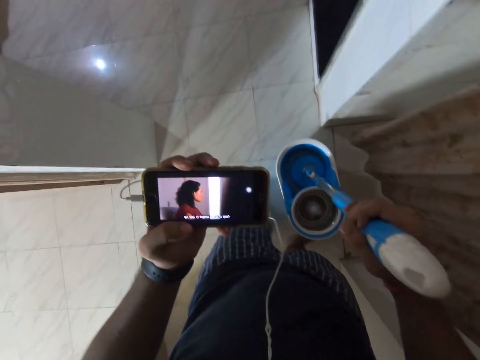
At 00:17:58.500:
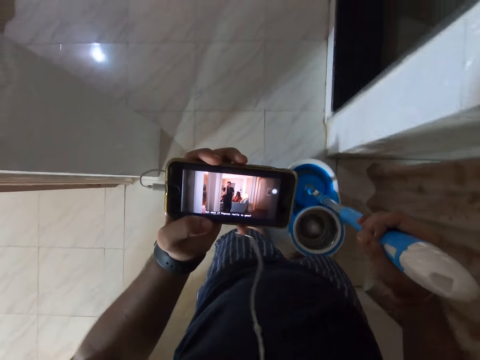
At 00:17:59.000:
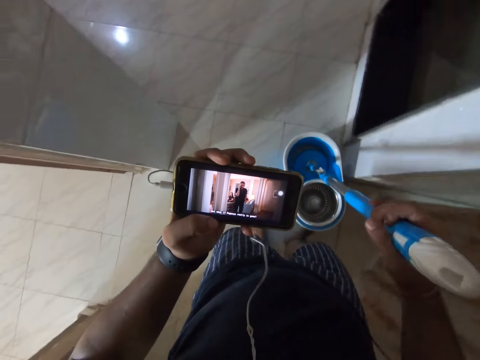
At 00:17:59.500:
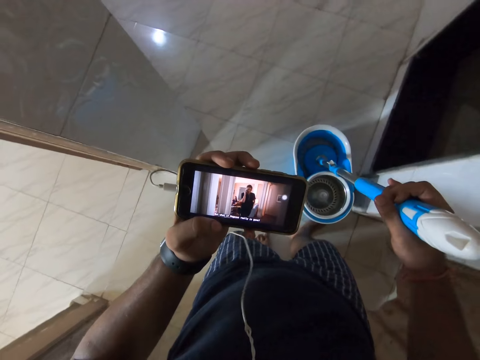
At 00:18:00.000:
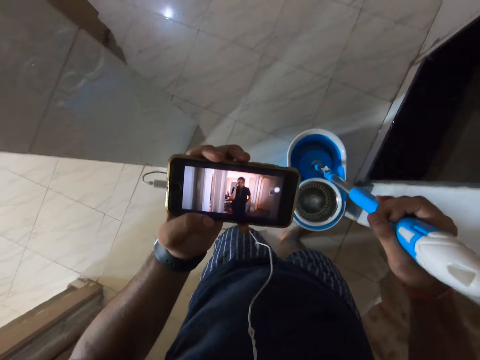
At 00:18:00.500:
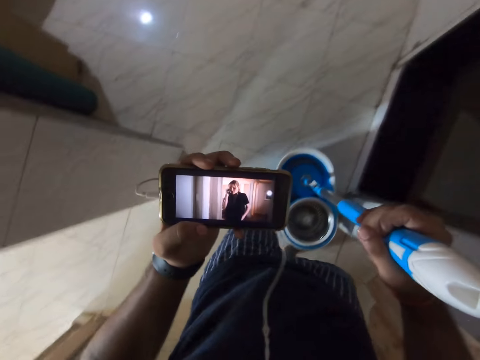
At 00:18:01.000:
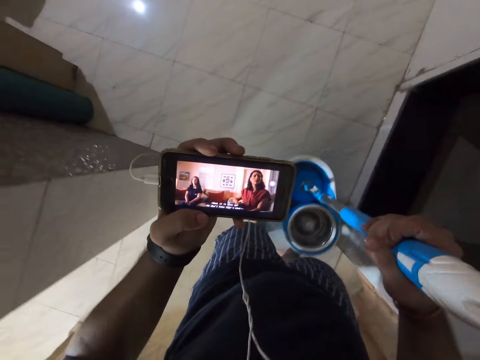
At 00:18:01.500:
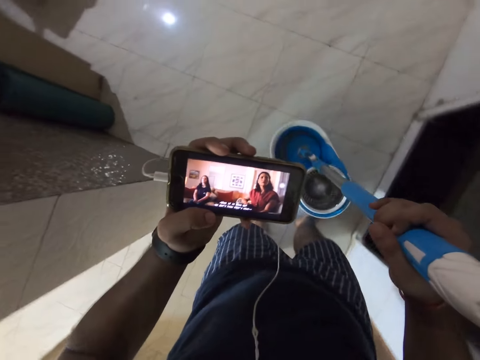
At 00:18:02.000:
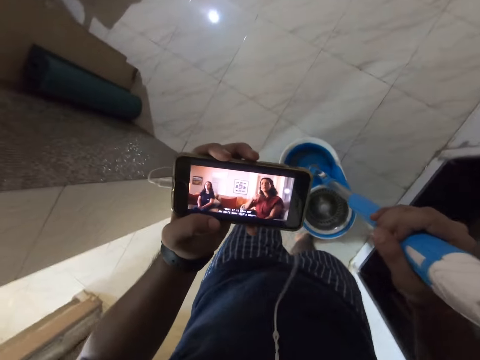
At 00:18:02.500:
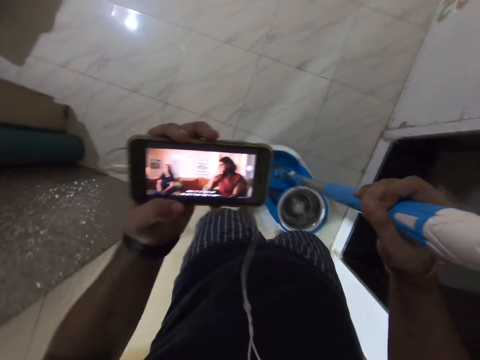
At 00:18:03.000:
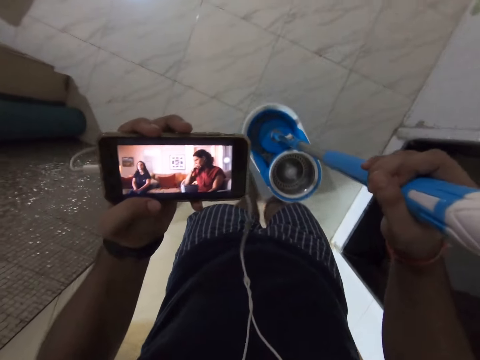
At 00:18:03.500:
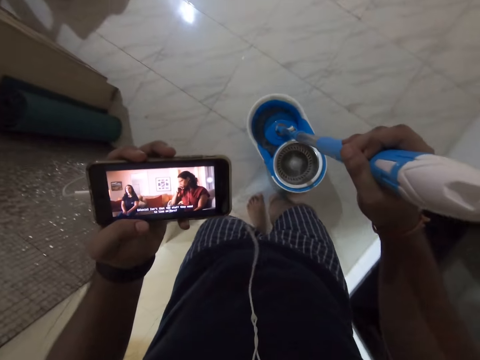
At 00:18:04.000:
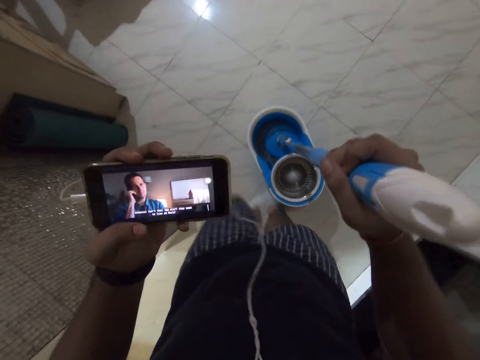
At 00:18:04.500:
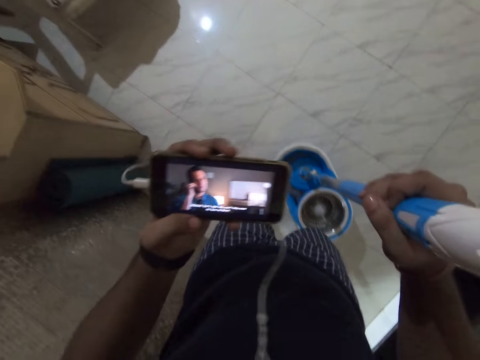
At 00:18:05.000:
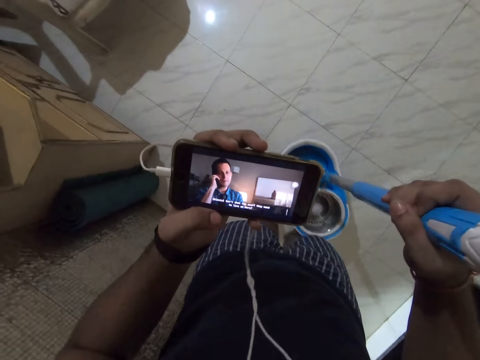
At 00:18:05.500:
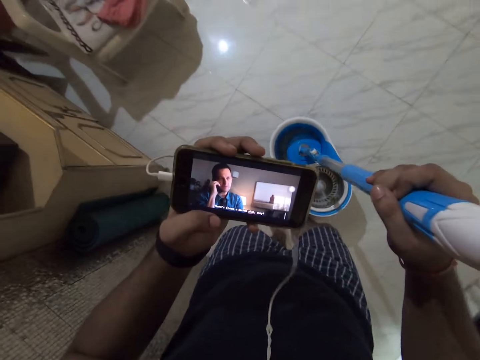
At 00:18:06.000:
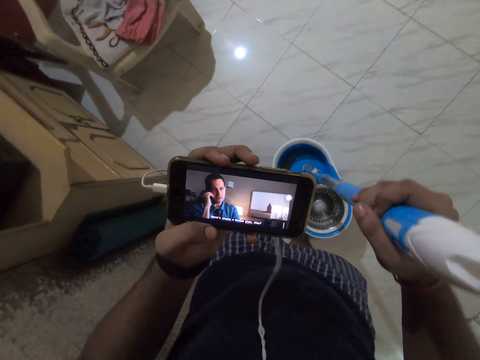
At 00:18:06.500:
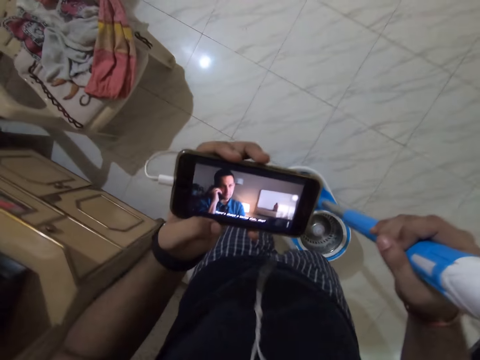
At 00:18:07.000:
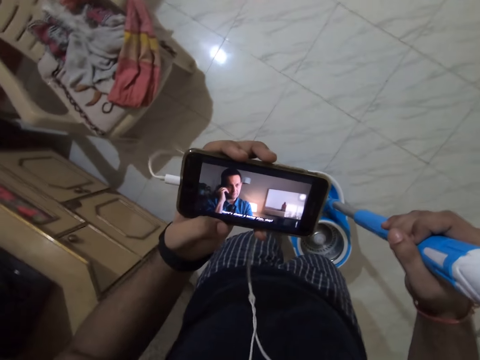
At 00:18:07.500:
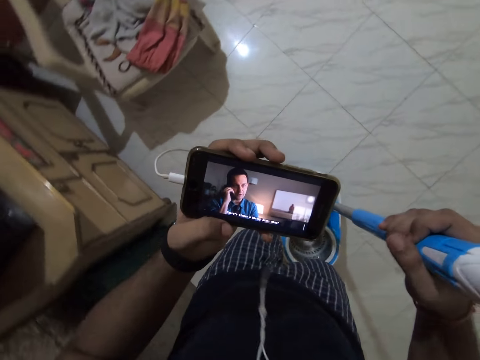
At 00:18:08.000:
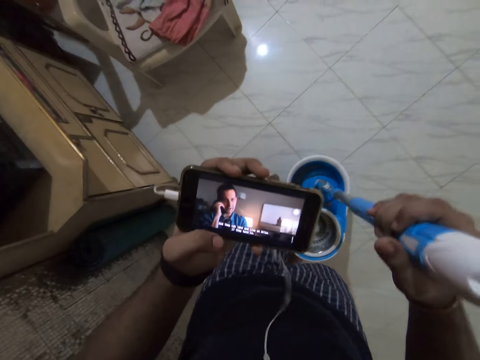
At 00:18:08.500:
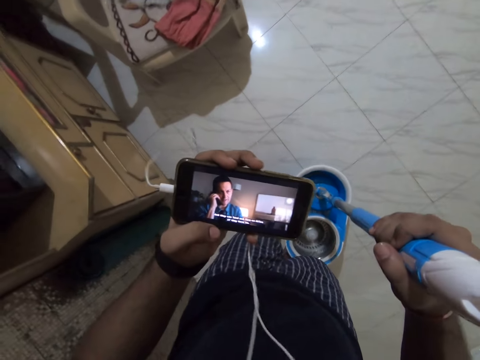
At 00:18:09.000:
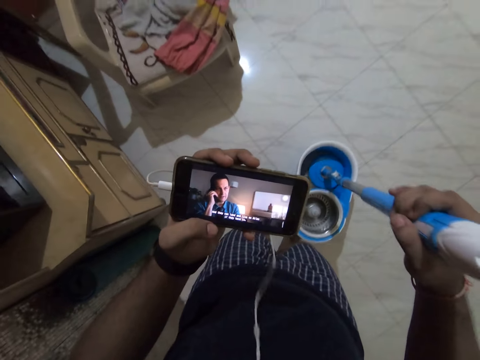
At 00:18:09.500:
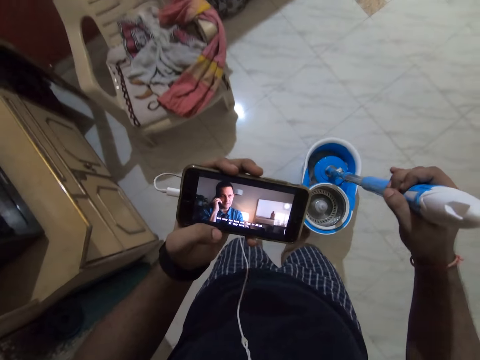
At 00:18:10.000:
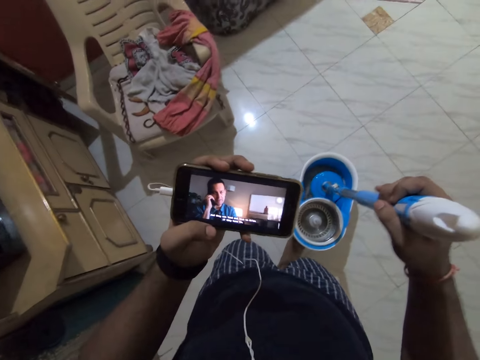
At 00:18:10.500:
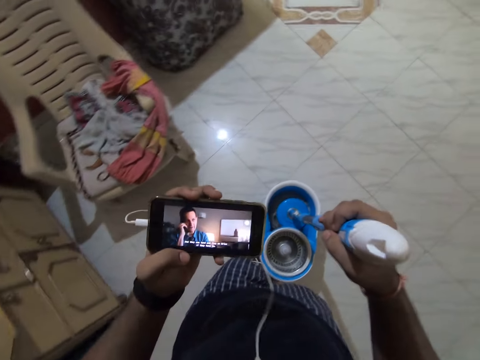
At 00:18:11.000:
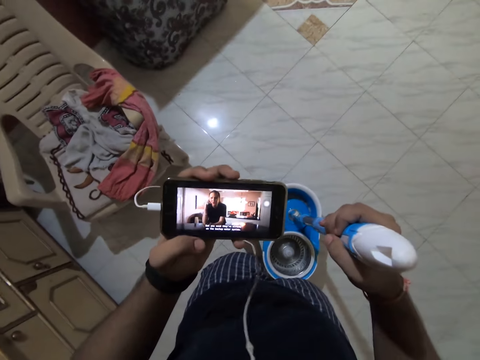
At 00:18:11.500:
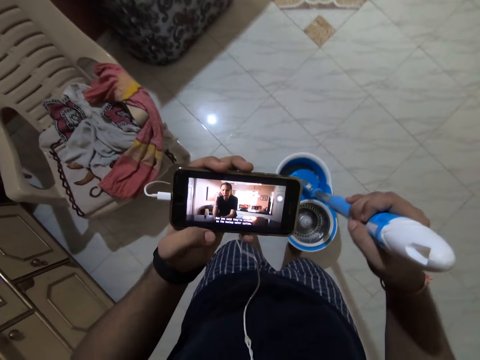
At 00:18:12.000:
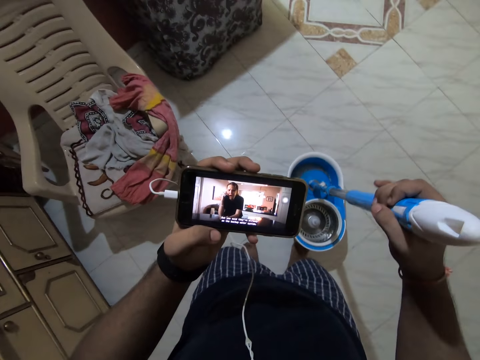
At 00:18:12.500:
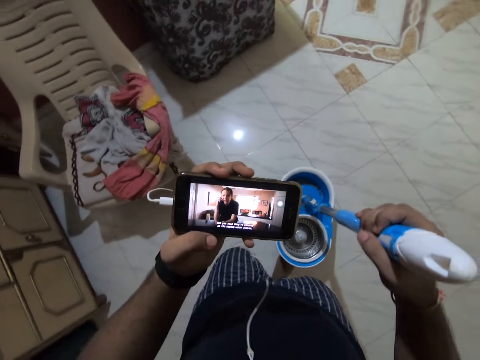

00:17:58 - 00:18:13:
The camera wearer watches the video on the cell phone.

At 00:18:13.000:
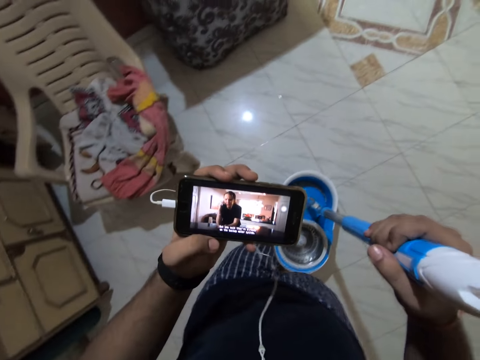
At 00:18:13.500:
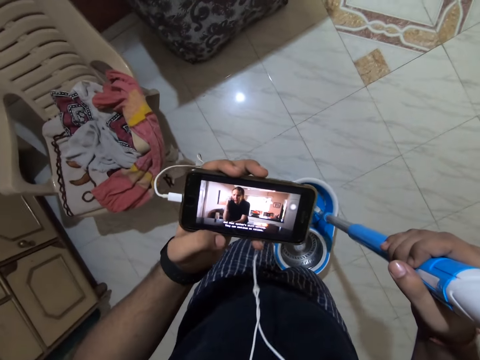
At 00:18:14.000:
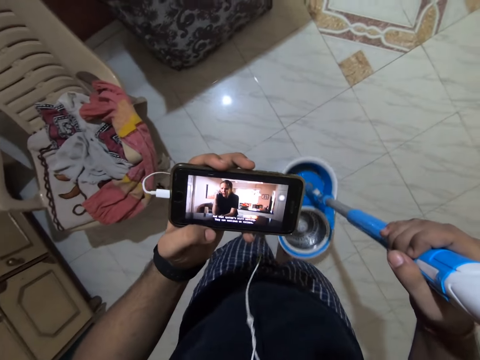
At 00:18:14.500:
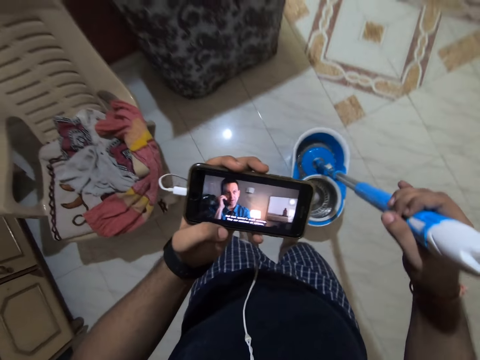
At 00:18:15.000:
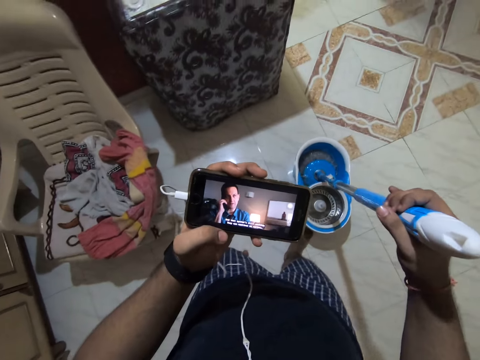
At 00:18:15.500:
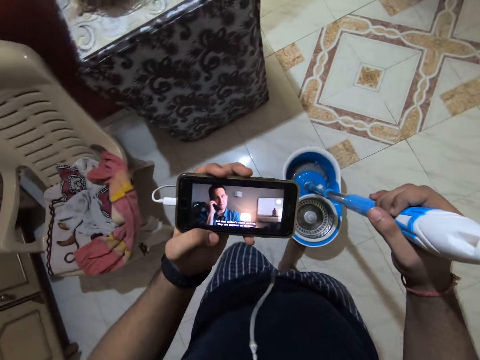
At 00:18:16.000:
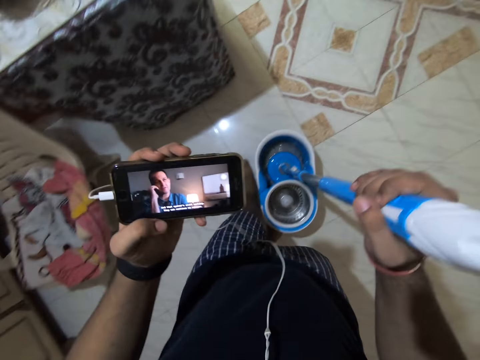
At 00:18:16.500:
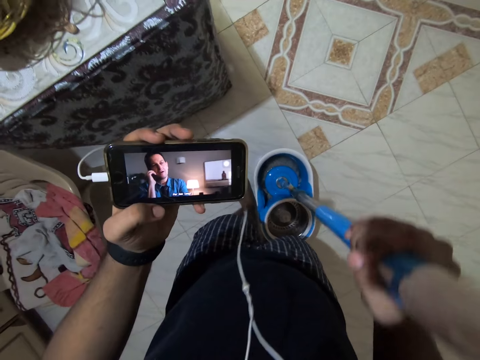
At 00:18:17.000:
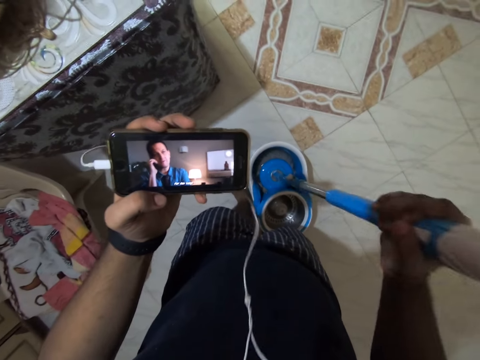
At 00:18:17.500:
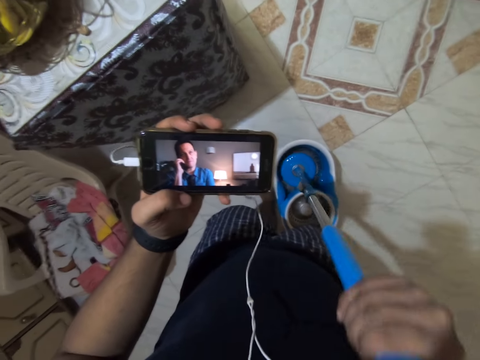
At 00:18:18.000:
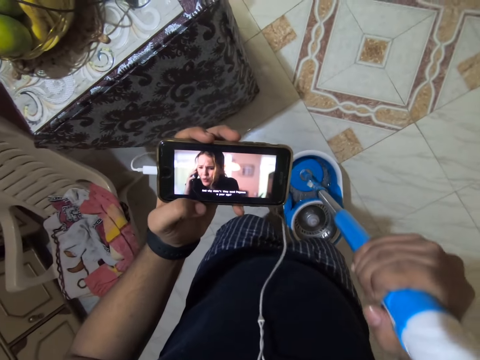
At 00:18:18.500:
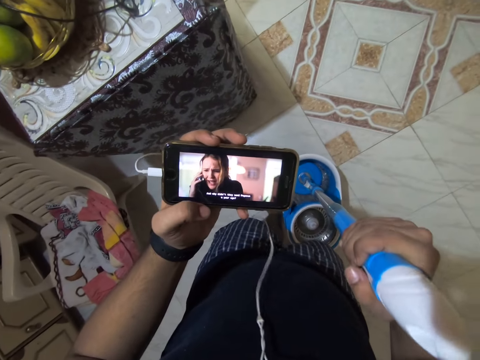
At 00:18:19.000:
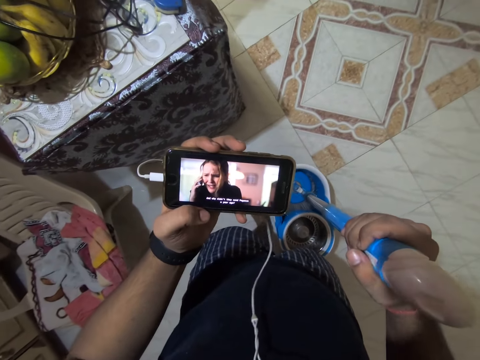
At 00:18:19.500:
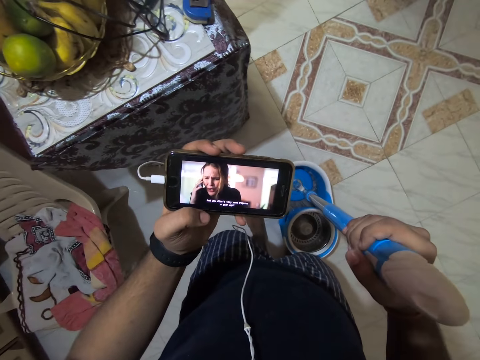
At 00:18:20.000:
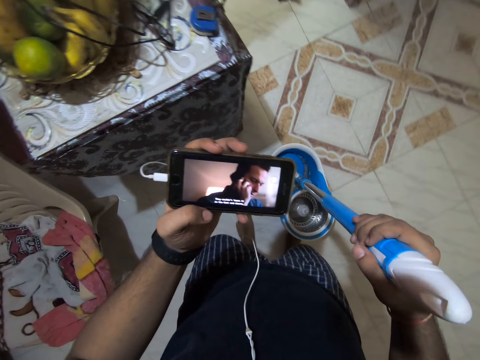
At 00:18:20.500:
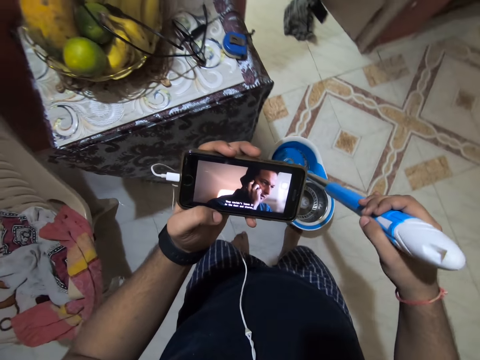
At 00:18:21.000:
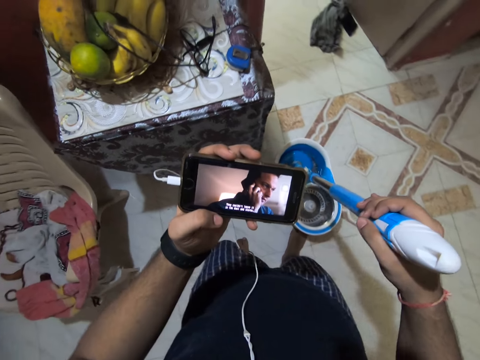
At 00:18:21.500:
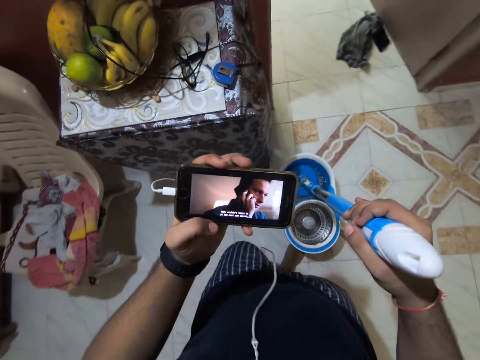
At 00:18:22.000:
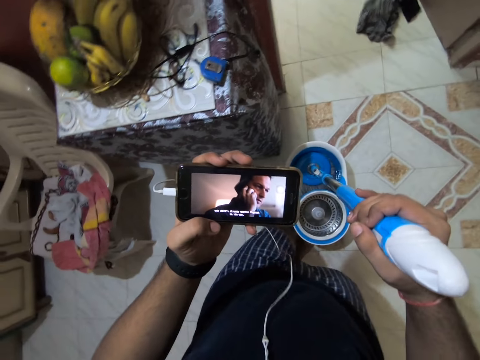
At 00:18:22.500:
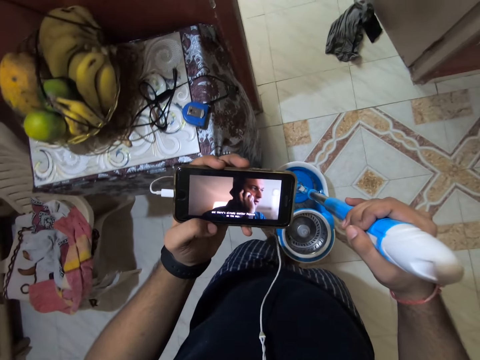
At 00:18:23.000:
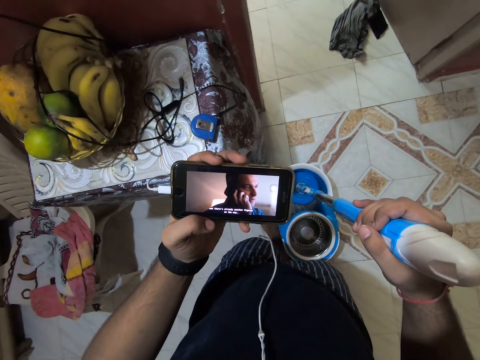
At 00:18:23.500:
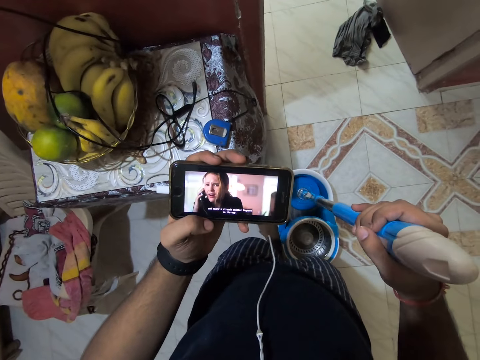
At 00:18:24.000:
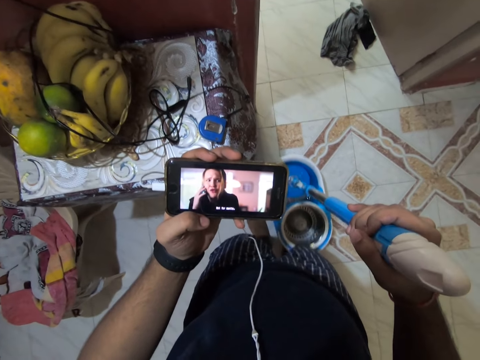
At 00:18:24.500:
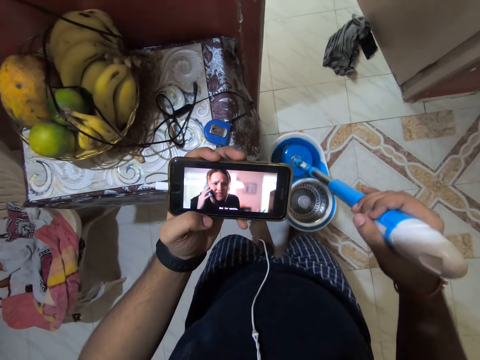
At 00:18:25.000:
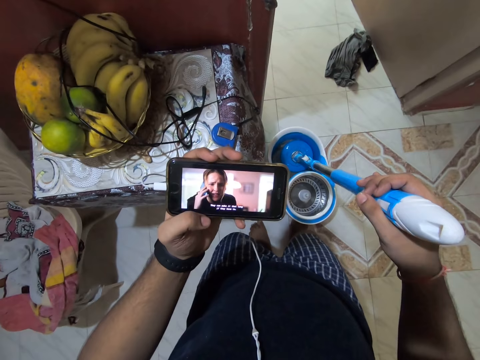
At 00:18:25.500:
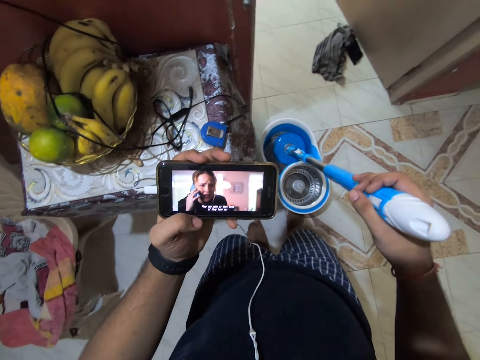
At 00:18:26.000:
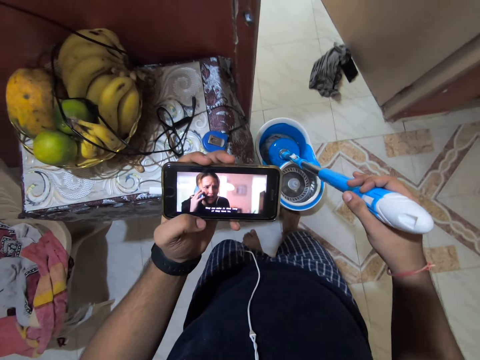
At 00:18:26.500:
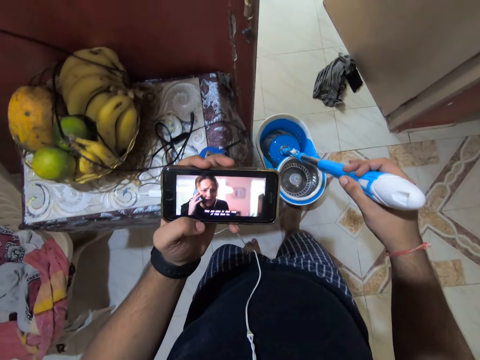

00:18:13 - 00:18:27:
The camera wearer pushes forward the bucket. They push forward the bucket repeatedly.
